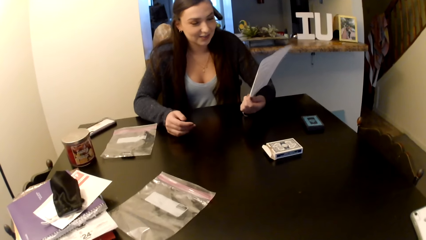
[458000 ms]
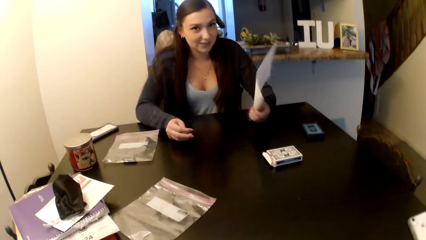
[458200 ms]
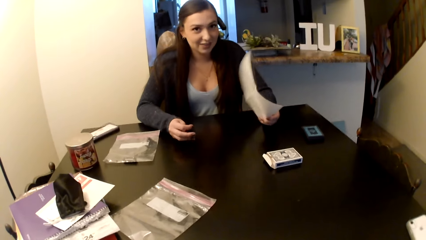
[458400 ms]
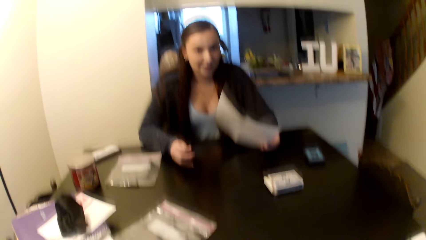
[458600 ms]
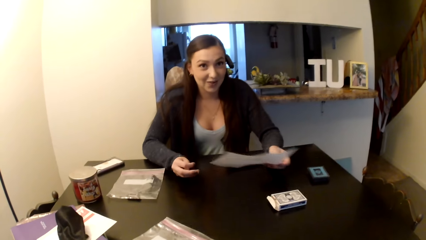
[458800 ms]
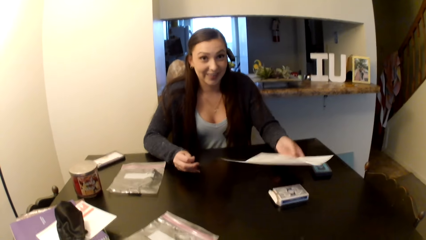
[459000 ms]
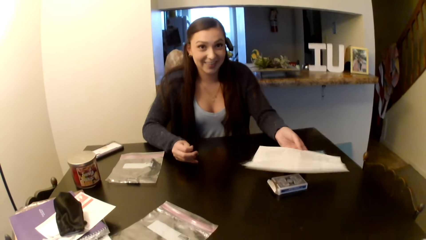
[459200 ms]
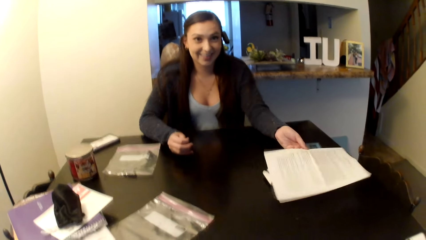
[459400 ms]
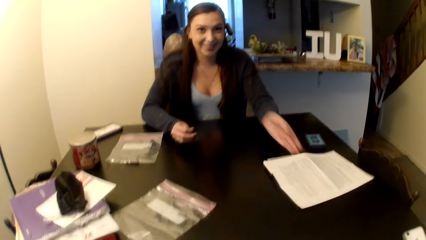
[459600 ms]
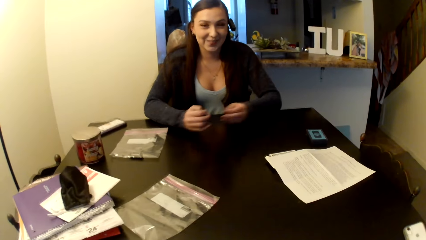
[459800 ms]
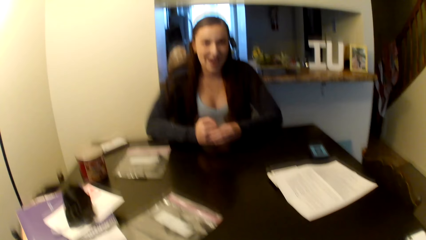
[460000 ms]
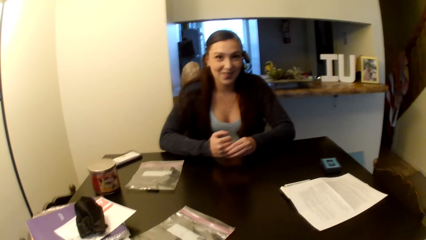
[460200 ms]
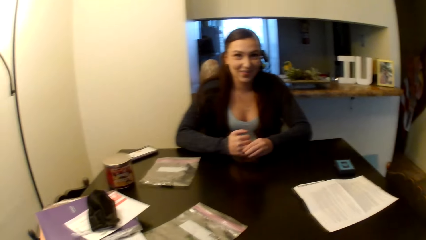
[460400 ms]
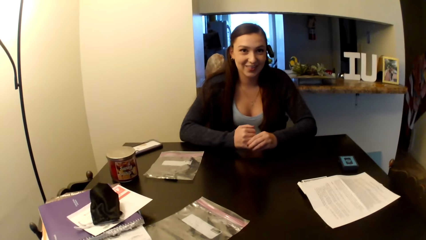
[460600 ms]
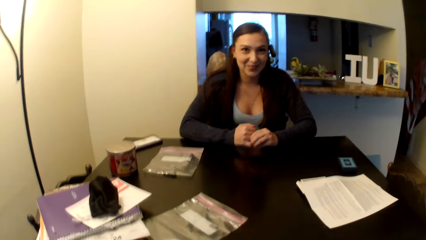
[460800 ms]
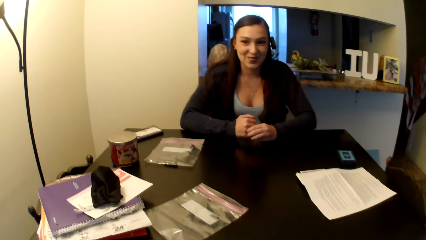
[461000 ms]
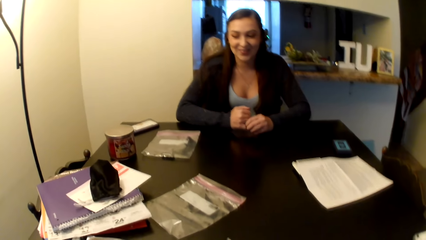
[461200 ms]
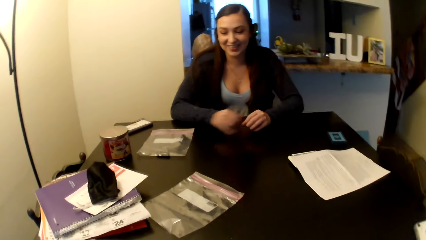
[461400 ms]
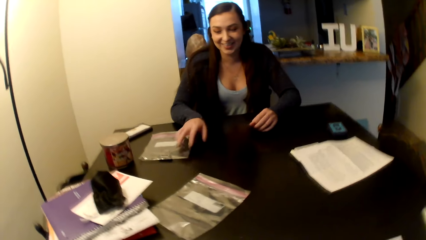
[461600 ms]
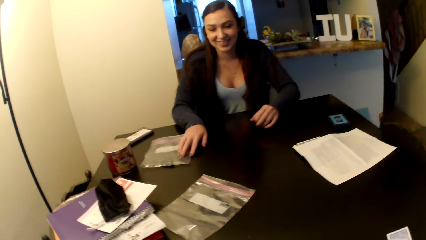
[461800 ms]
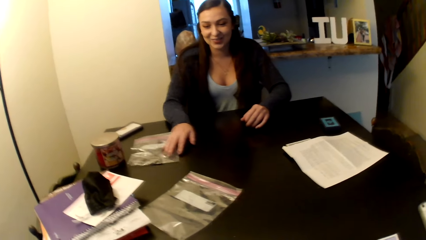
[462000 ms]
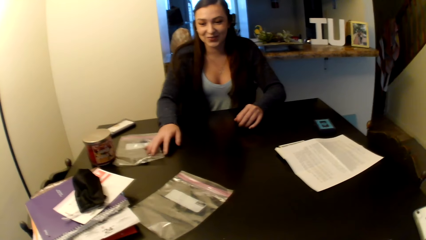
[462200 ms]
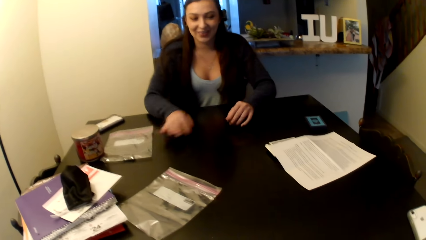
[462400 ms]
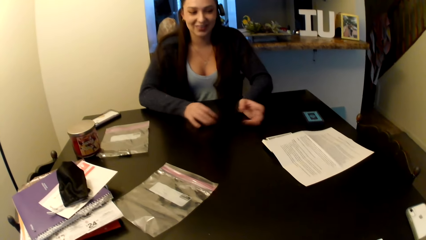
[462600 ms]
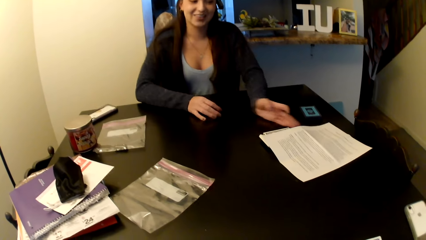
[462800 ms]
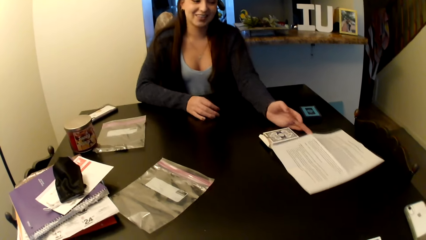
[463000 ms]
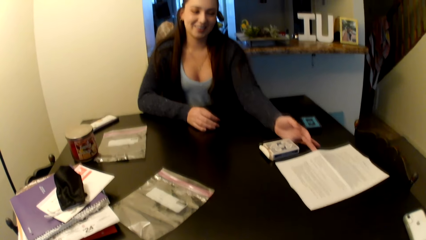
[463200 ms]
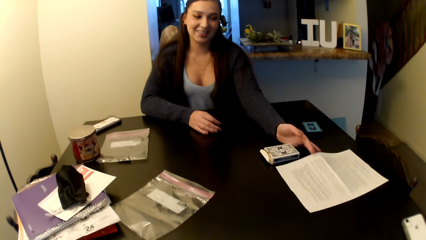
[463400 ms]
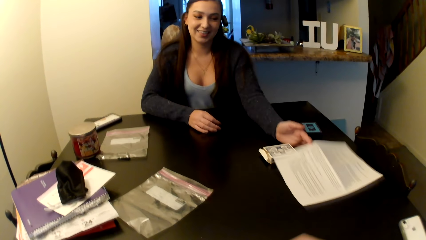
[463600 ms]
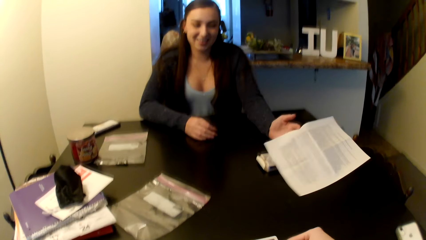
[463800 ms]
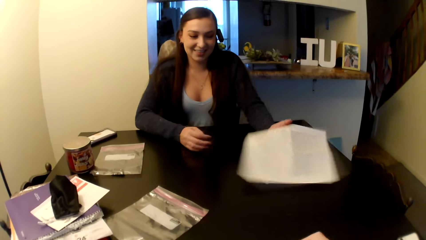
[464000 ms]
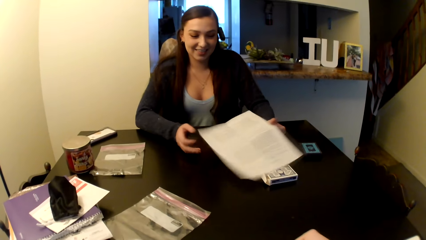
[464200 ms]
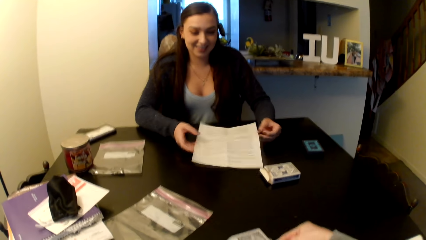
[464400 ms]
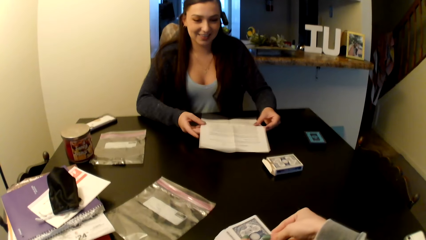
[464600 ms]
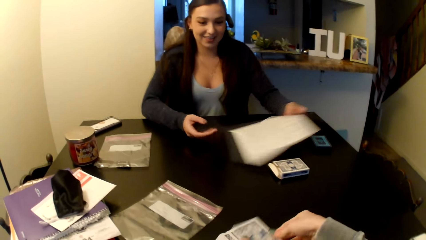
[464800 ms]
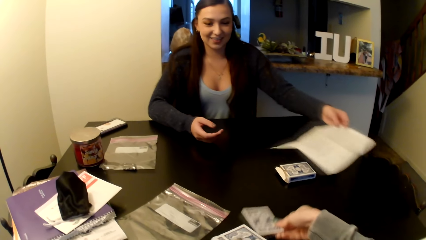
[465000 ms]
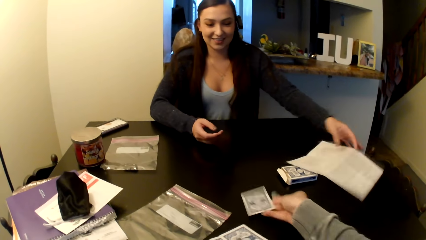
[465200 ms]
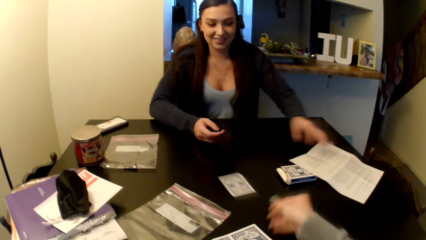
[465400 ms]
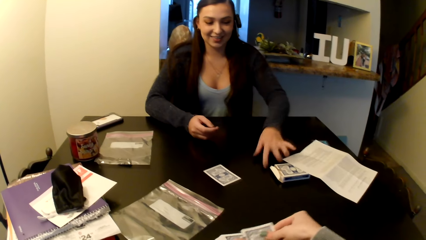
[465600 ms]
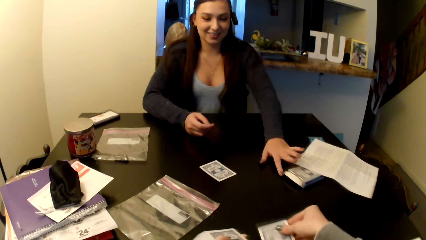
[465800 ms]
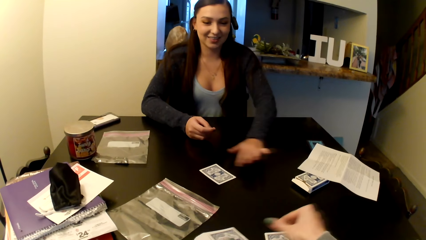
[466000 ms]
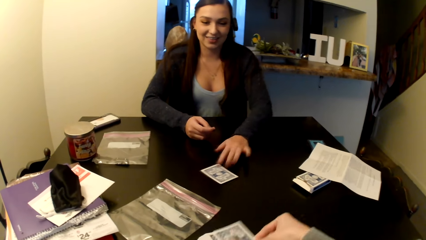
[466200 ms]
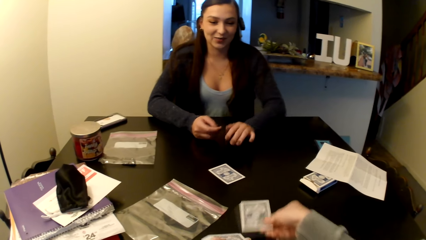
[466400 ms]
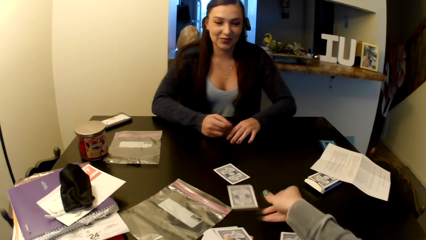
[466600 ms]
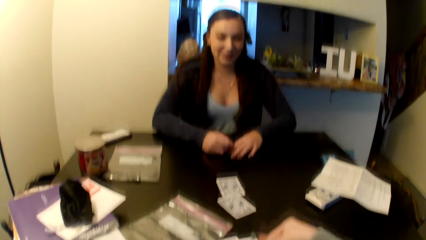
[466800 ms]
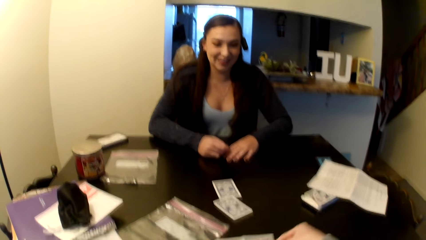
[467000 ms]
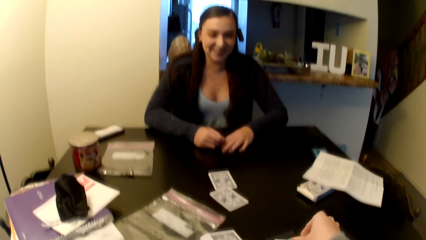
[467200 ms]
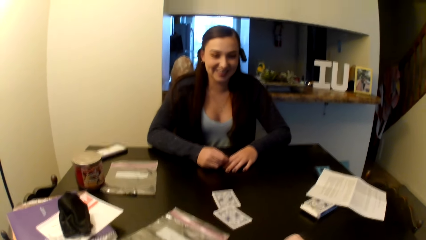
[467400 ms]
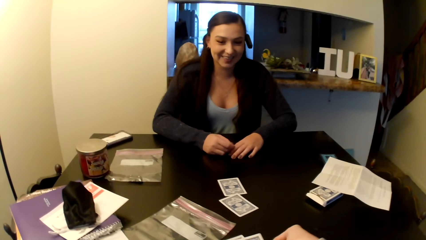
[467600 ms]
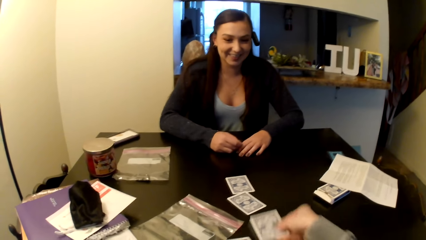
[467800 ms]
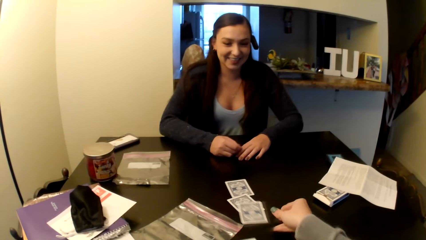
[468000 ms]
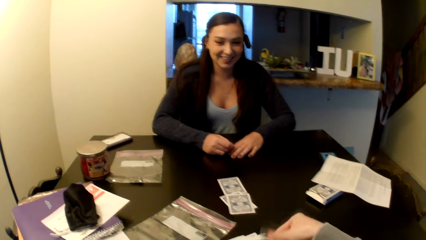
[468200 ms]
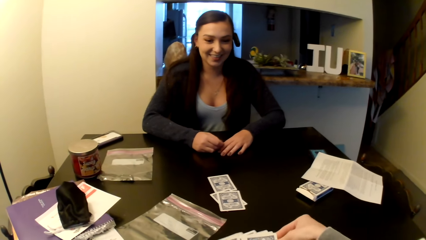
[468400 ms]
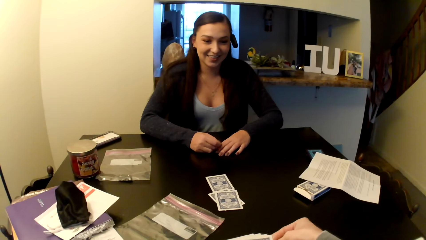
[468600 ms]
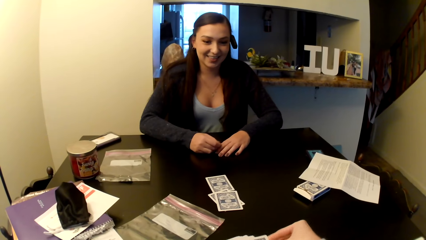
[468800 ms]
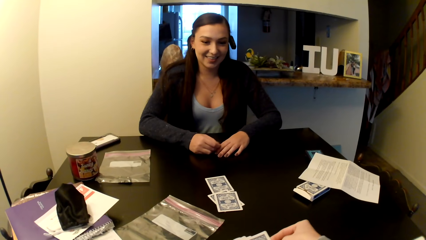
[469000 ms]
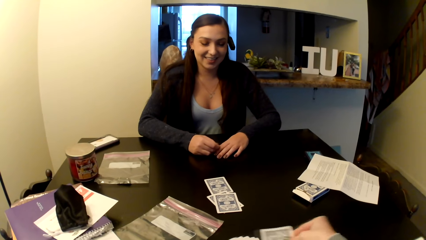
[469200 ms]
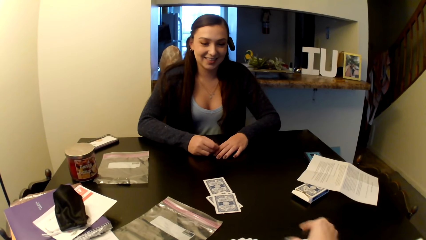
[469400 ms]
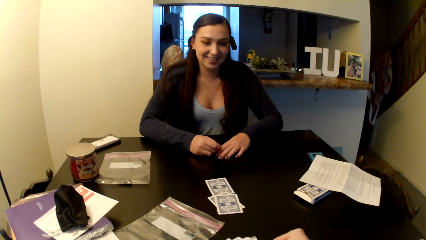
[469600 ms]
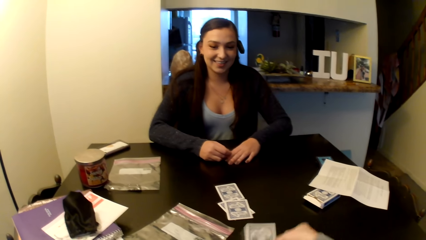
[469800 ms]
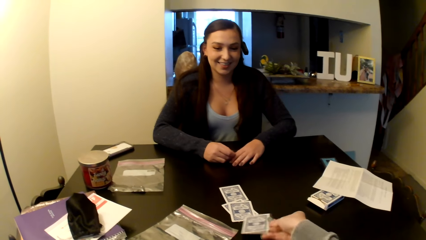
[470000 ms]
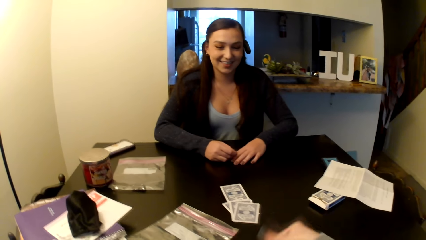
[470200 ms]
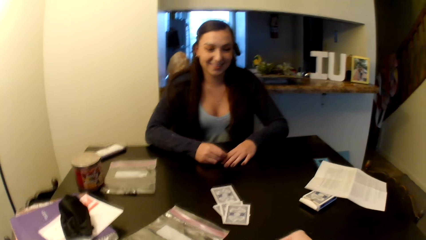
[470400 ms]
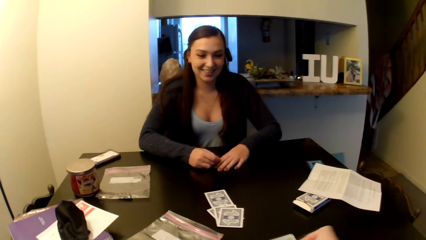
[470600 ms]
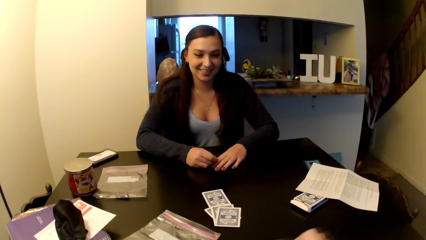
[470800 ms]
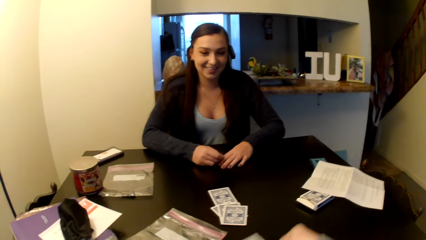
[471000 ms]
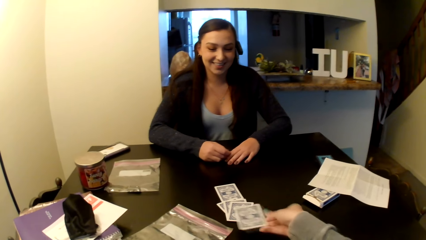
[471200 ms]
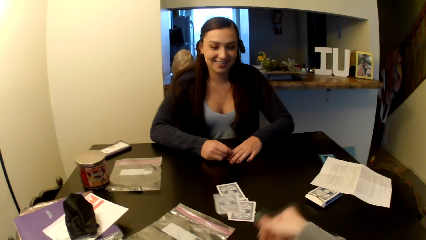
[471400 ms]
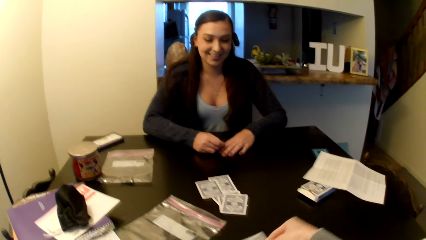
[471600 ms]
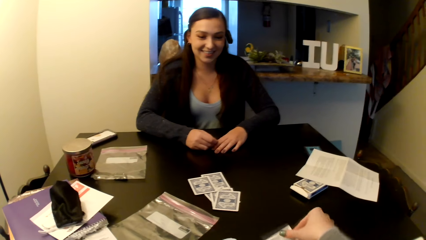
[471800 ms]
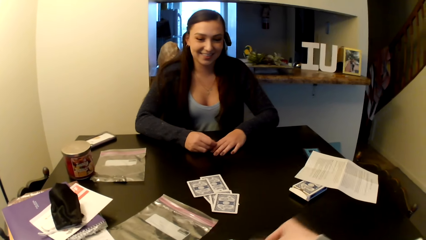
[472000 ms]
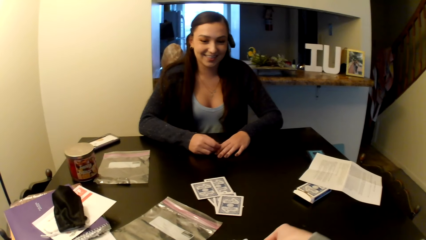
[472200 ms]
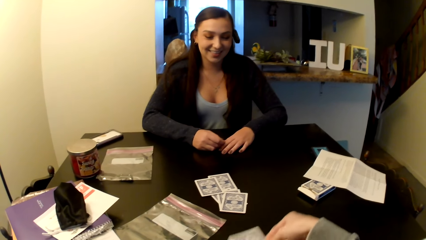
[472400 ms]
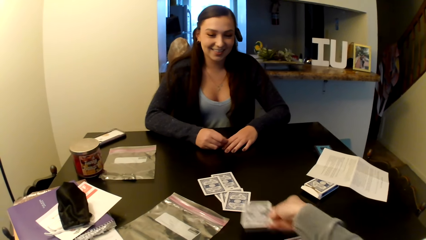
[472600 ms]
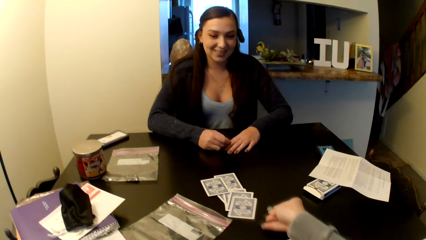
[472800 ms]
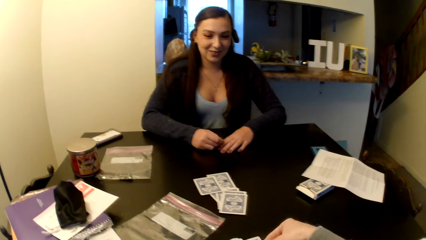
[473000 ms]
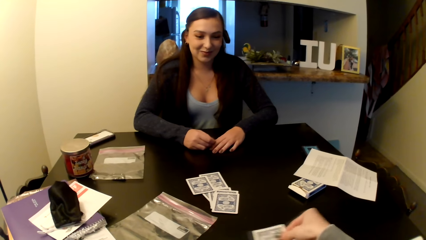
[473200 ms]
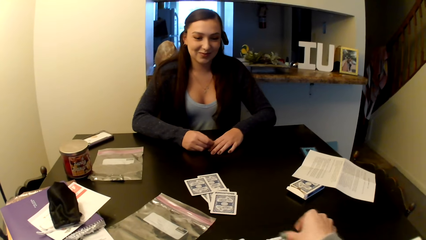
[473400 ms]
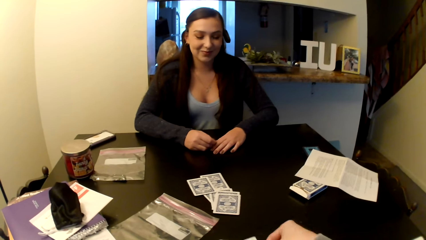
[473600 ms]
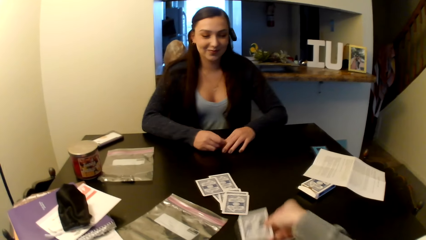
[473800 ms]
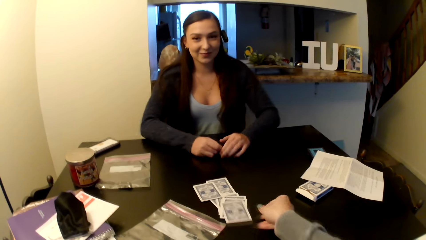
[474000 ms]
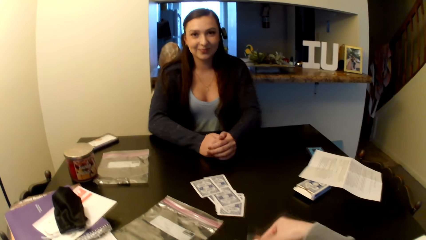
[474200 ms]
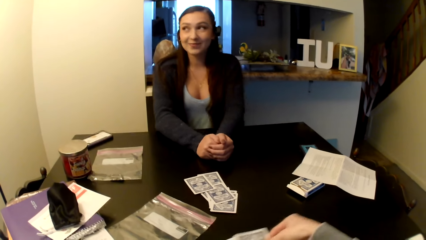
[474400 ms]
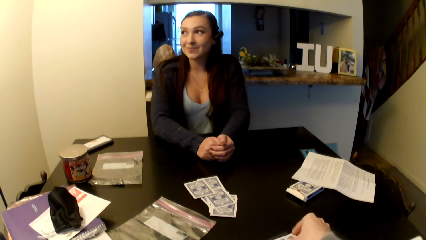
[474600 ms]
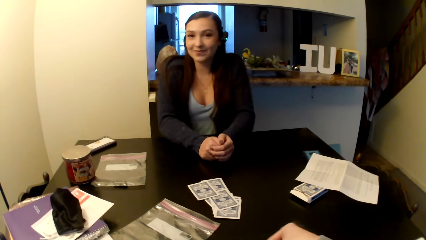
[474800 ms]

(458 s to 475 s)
A woman puts the paper on the table. She pushes the paper aside. She takes a paper from the table. She puts the paper on the table. The camera wearer puts the card on the table. They pick up the card. They put the card on the table. They pick up the card. They put the card on the table. They pick up the card. They put the card on the table. They pick up the card.
